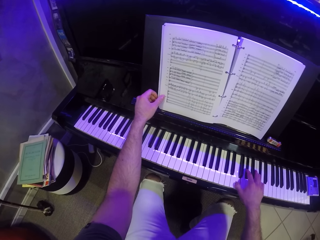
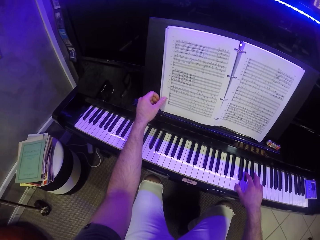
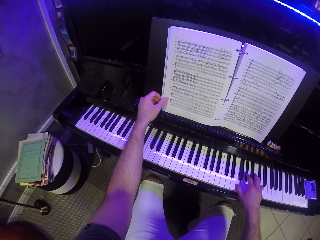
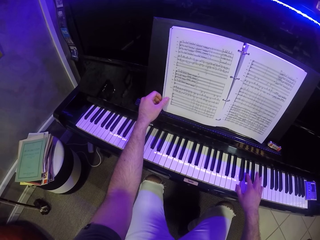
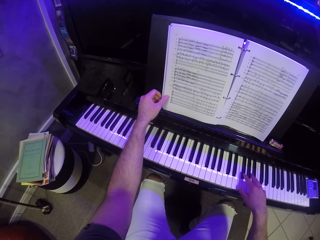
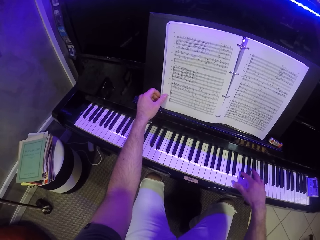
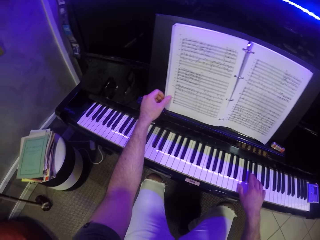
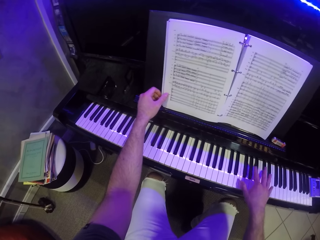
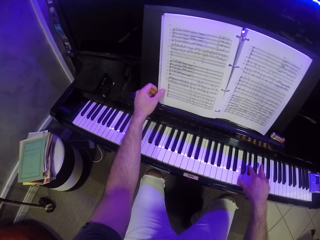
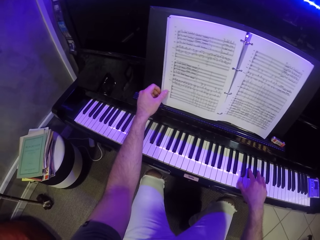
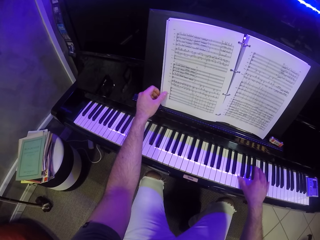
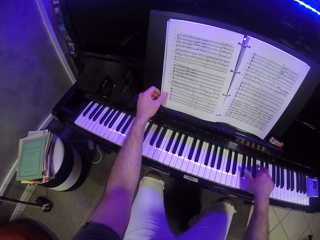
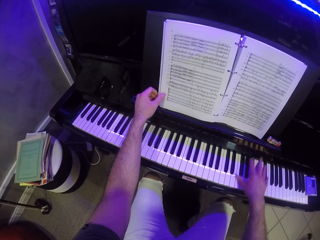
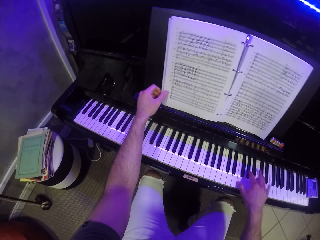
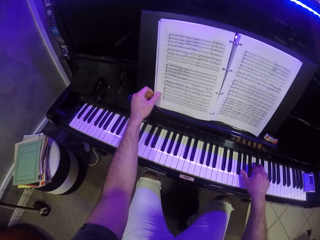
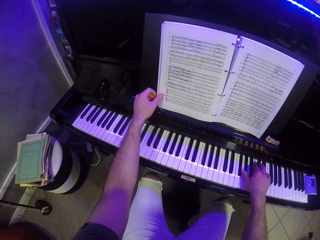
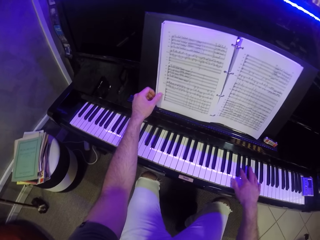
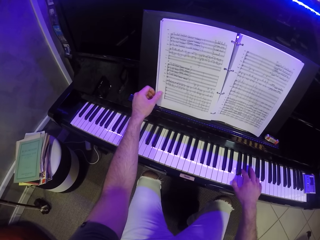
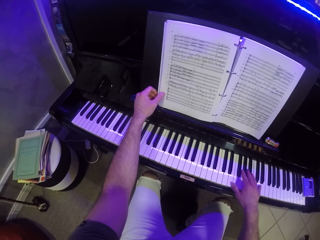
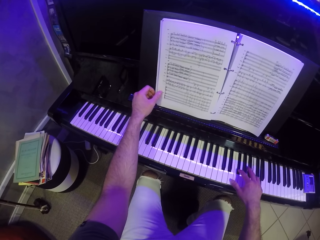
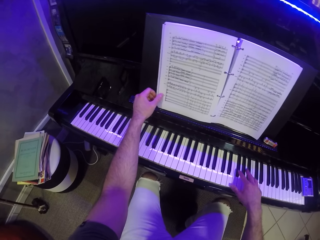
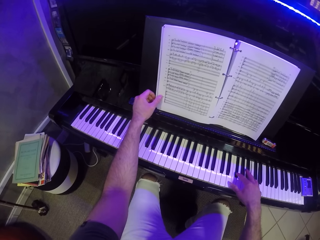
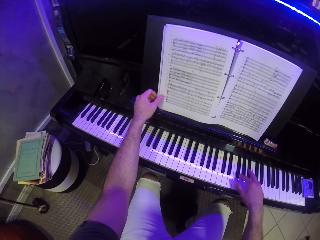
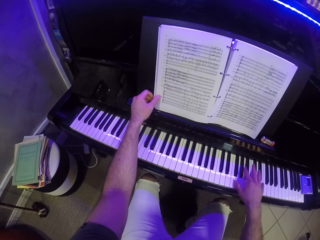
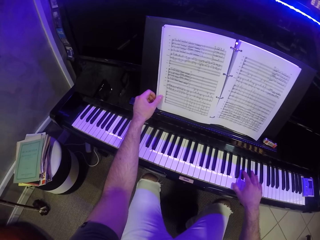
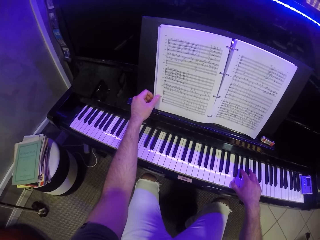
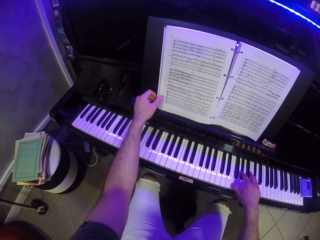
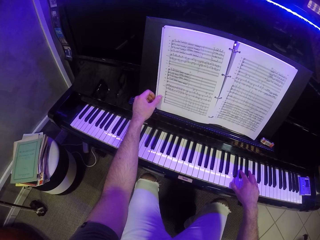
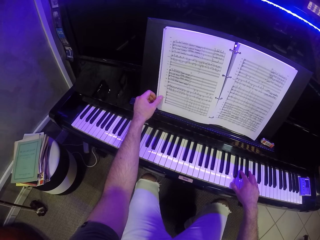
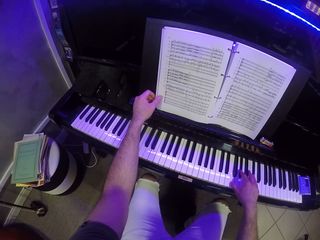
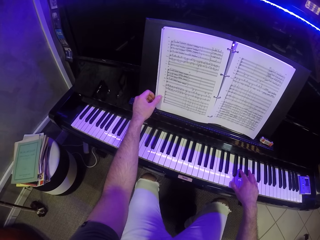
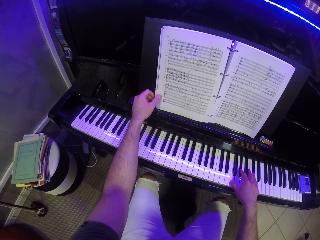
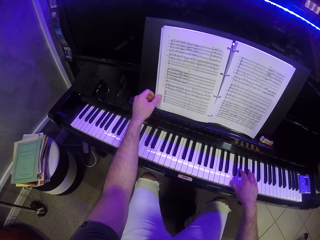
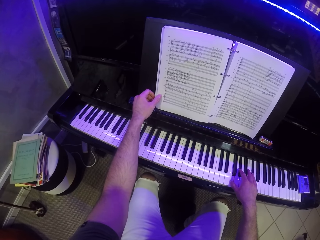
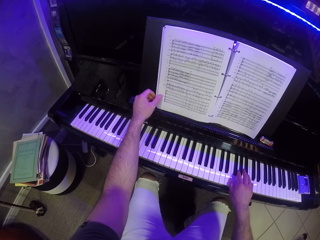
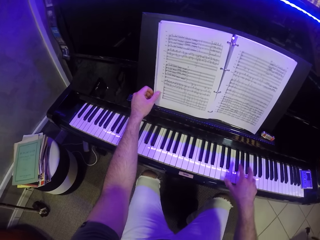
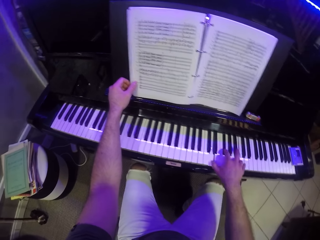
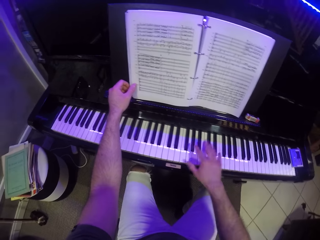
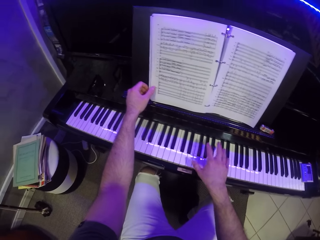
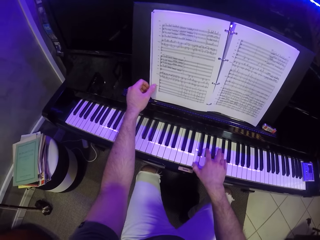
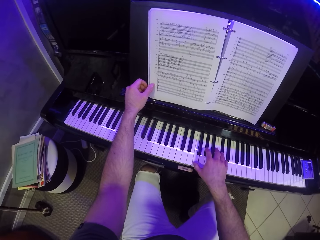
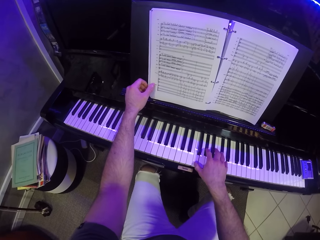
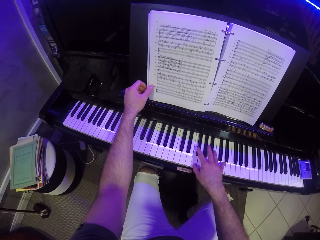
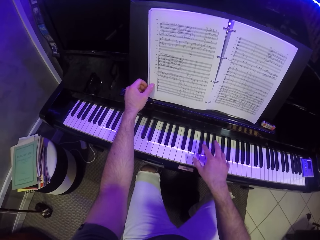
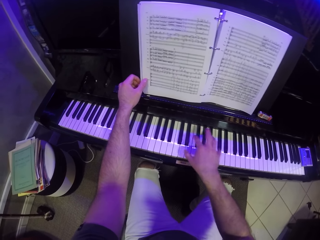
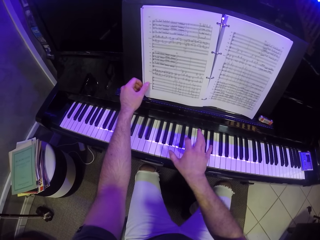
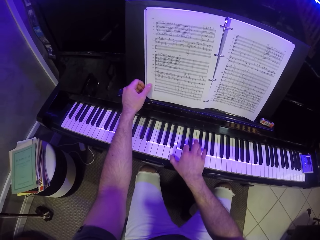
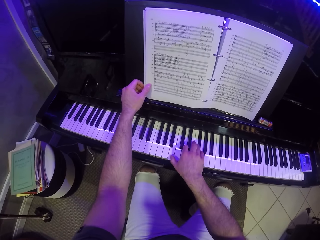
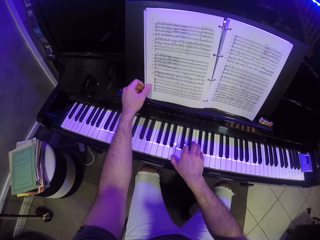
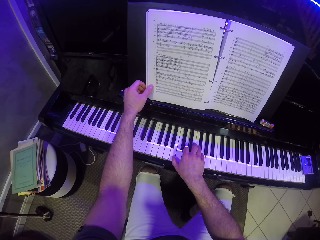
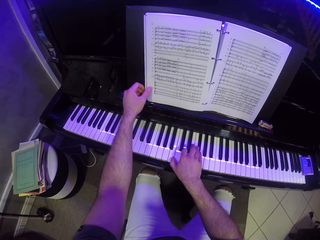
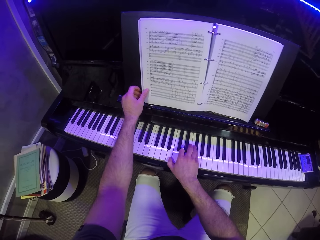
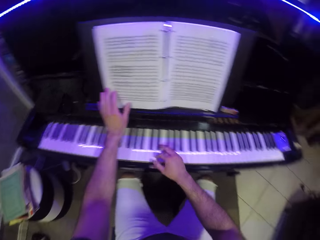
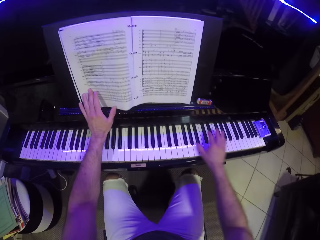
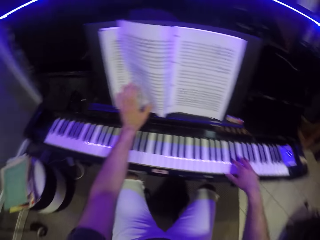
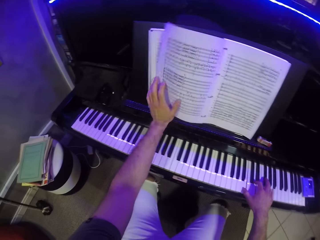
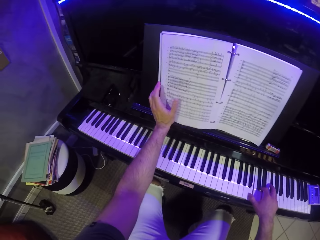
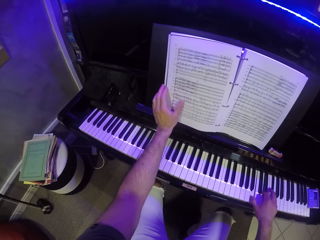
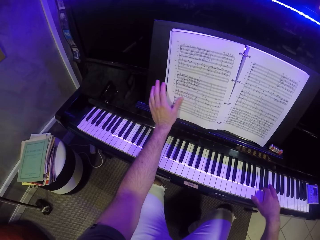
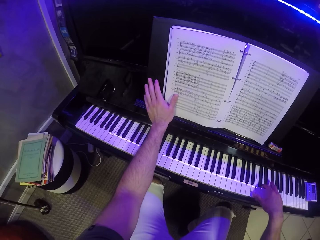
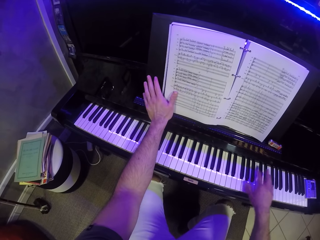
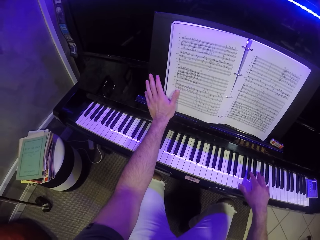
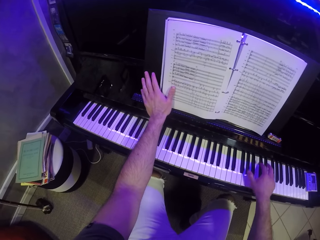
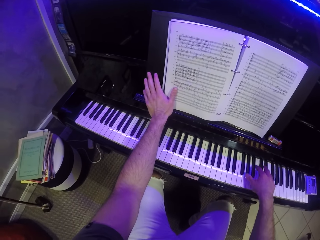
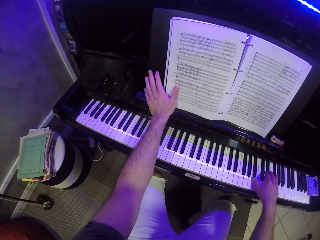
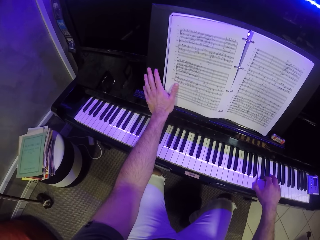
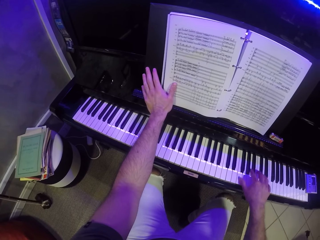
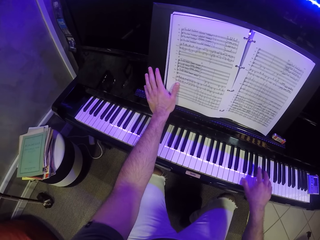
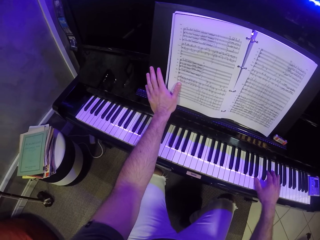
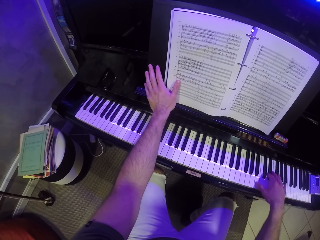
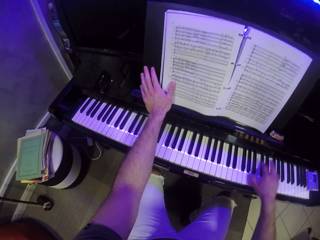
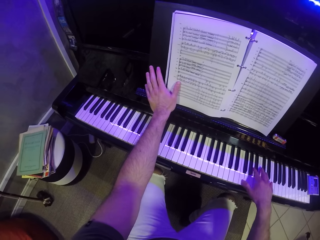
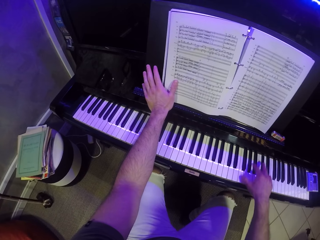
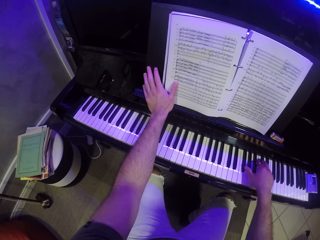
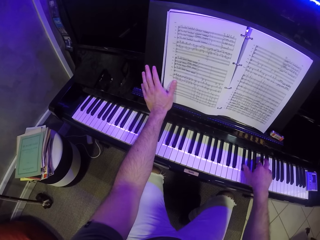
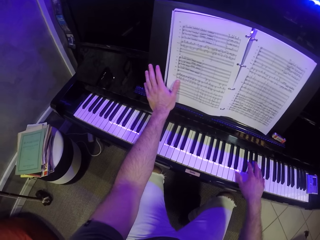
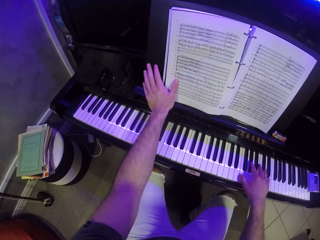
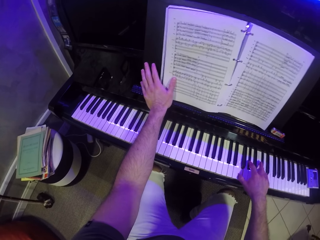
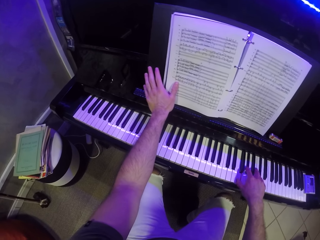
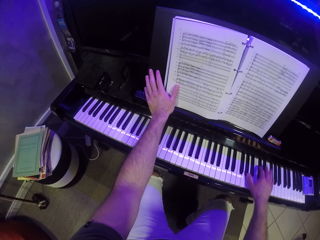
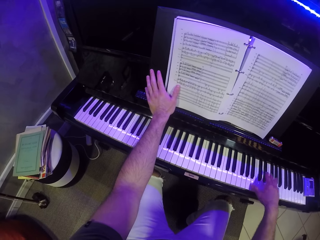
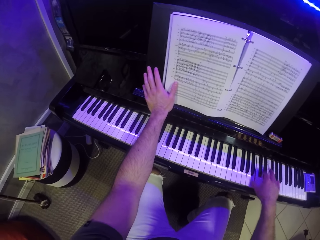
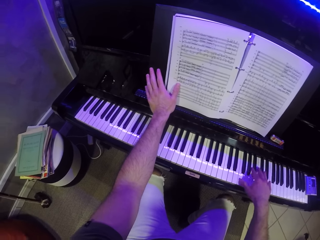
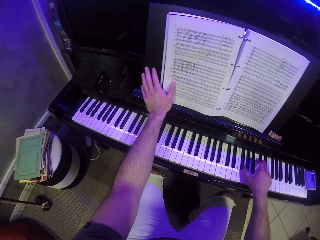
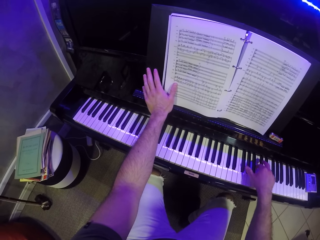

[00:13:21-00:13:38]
The camera wearer adjusts the page on the book with his left hand. He plays the piano. He holds the page on the book with his left hand.

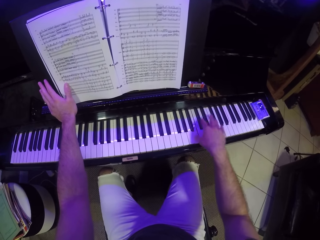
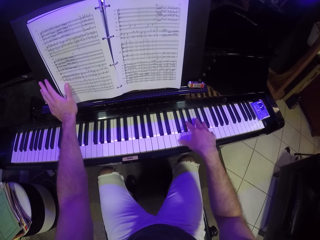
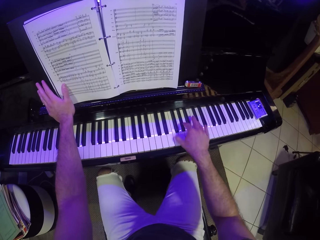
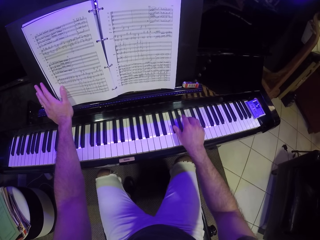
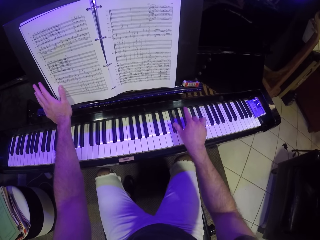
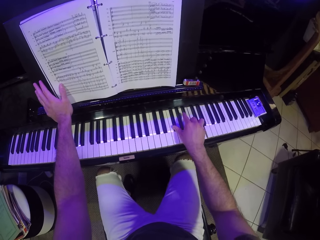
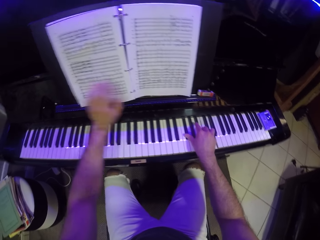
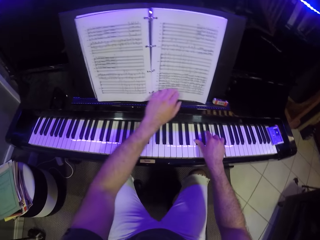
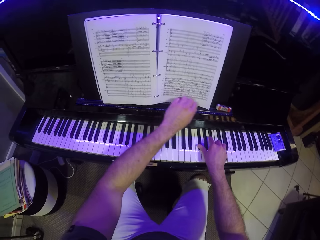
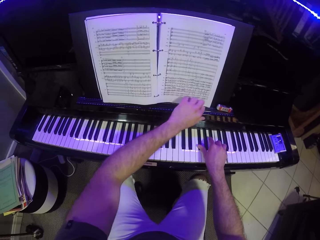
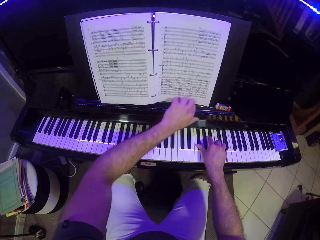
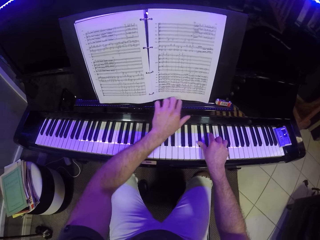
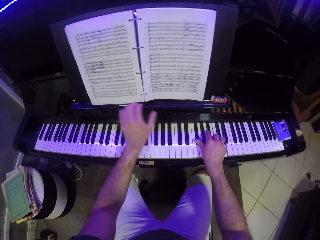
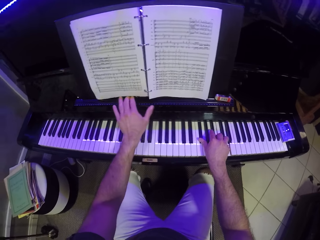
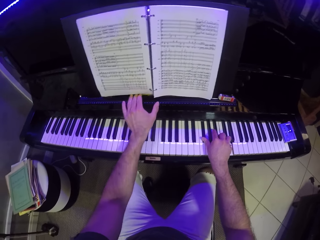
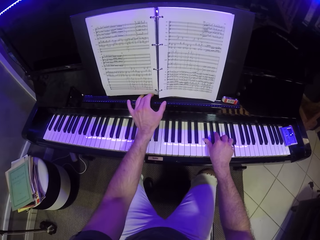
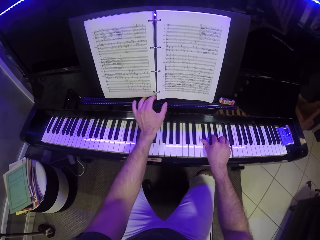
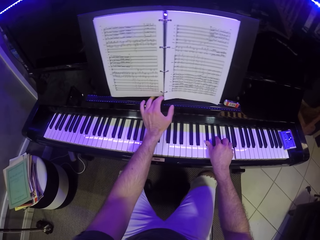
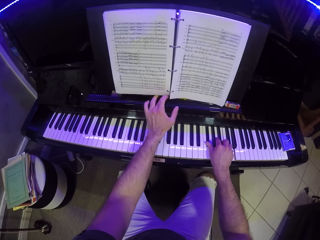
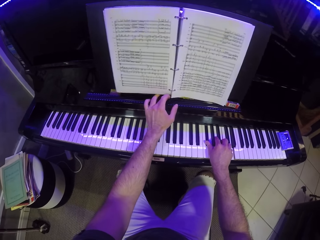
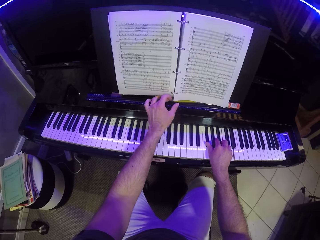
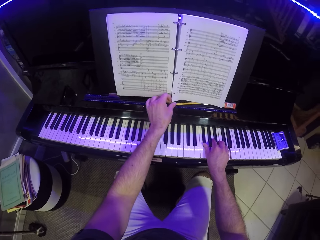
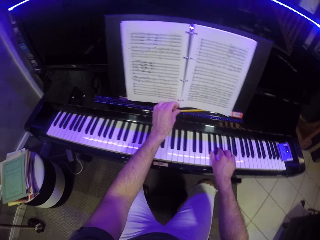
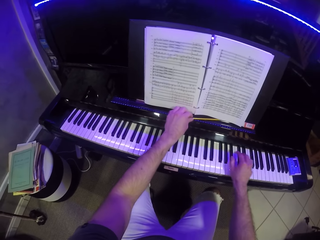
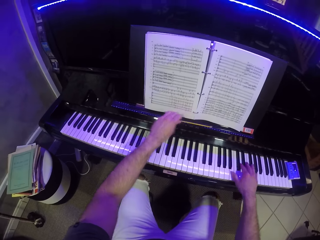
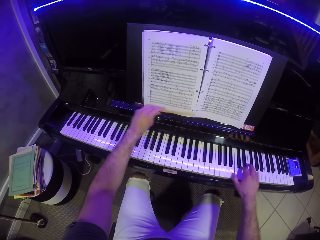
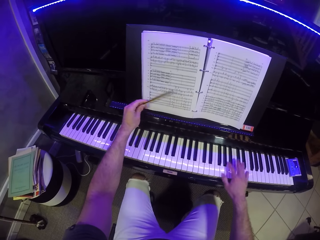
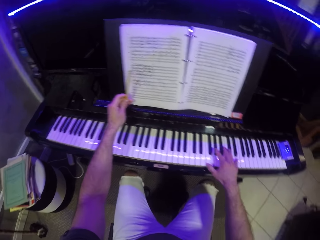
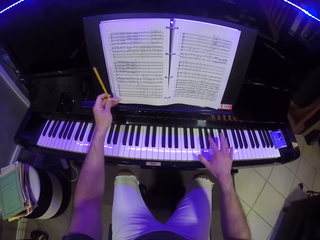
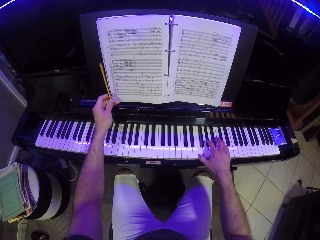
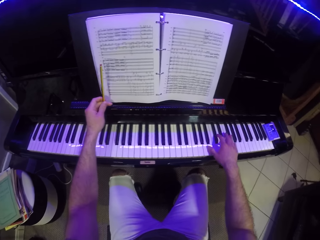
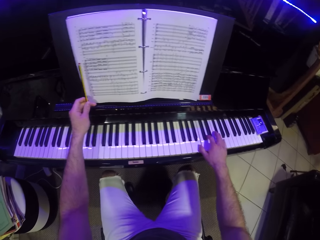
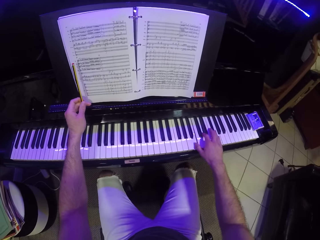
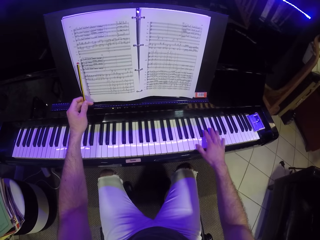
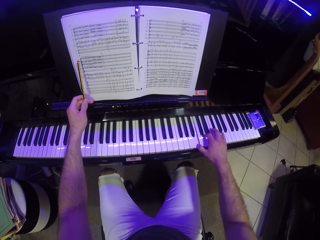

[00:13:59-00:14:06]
The camera wearer removes his left hand on the music sheet. He picks up a pencil from the piano with his left hand. He looks for the pencil. He plays on the piano with his right hand.
